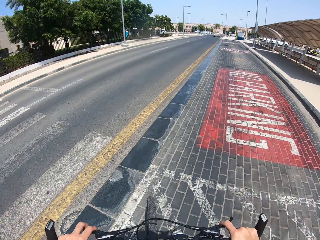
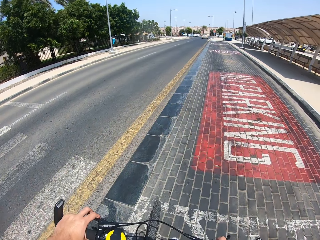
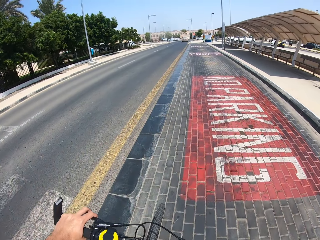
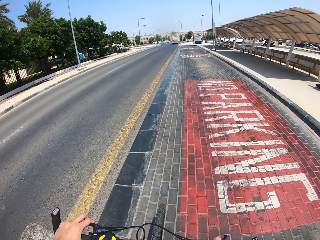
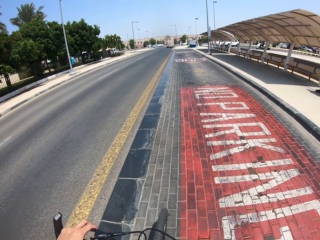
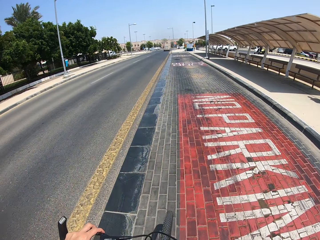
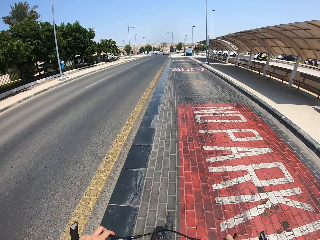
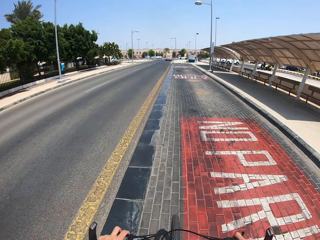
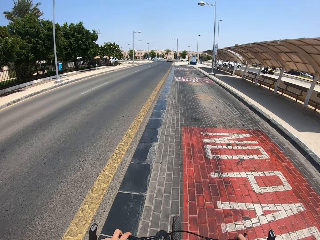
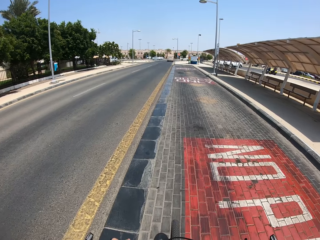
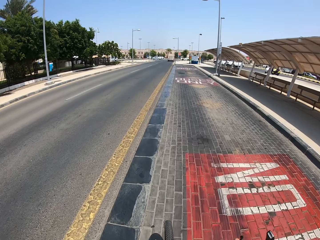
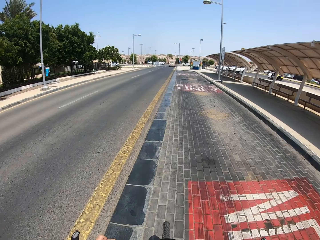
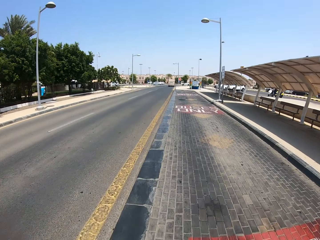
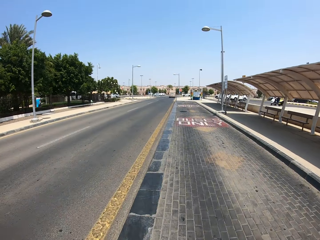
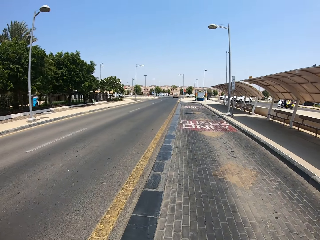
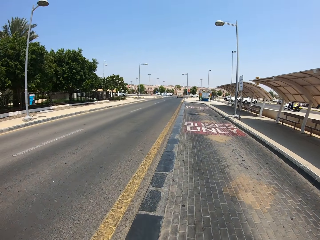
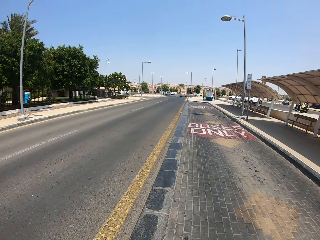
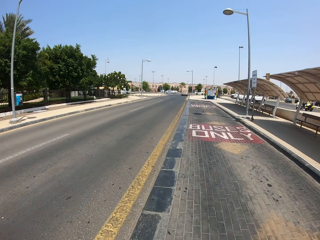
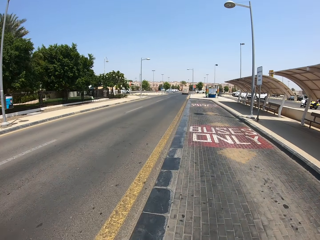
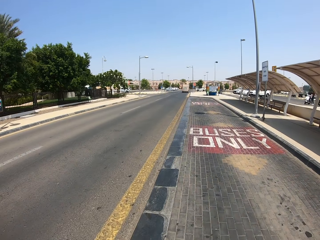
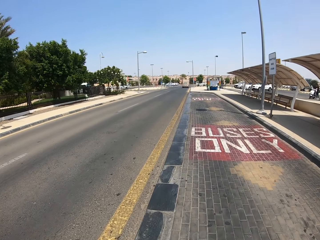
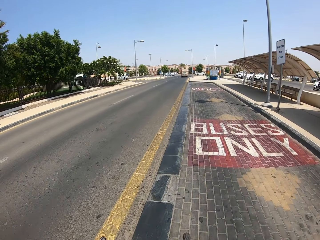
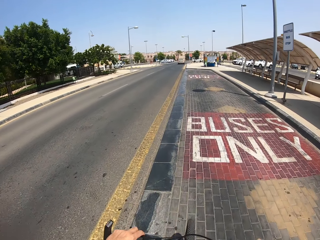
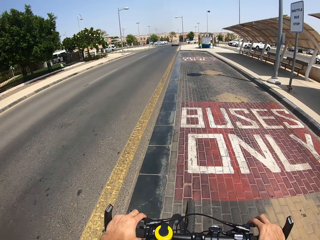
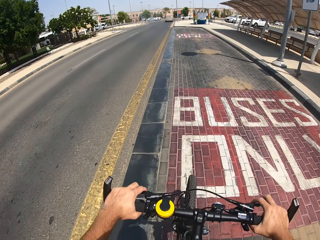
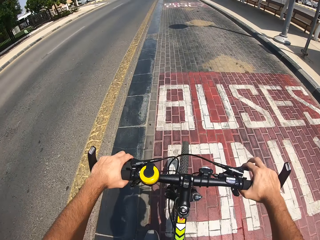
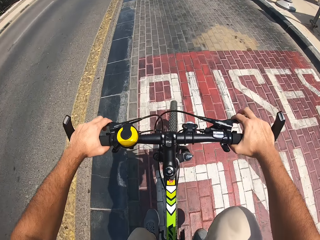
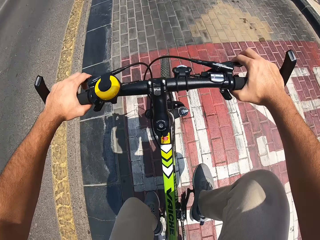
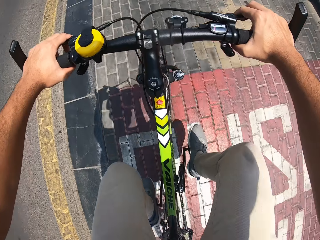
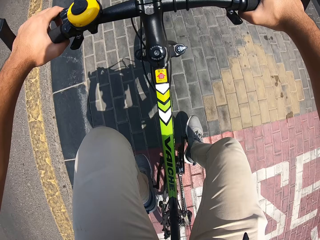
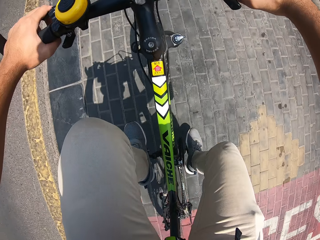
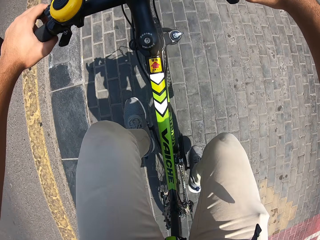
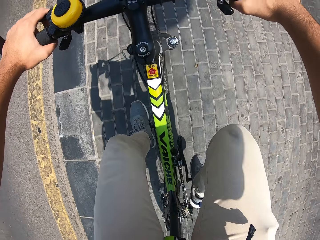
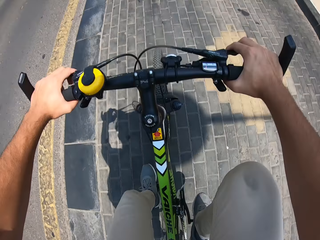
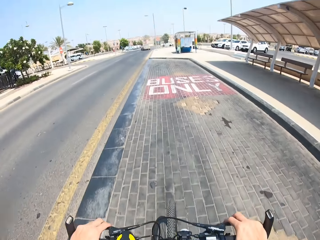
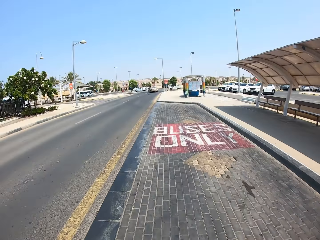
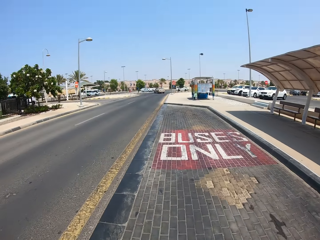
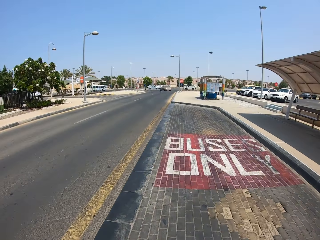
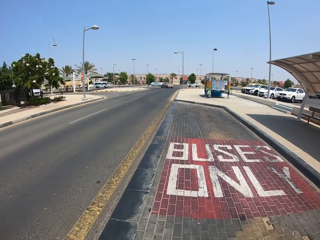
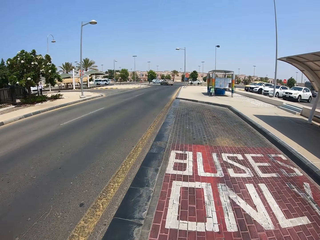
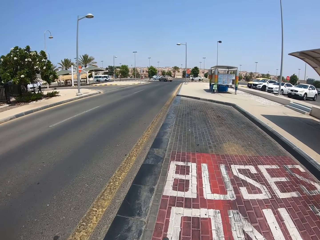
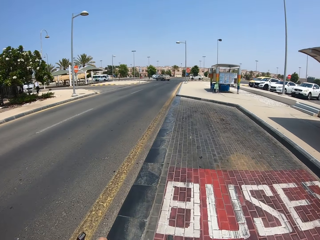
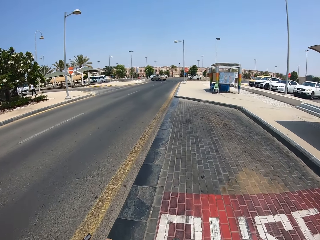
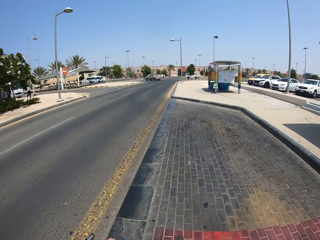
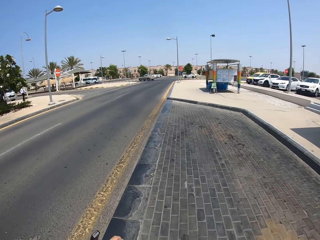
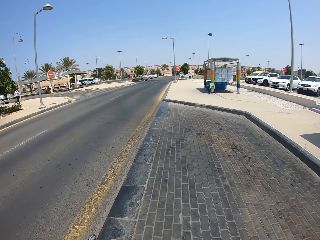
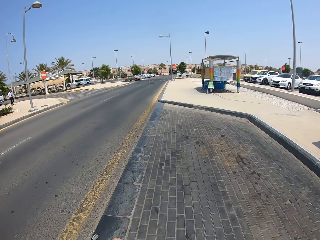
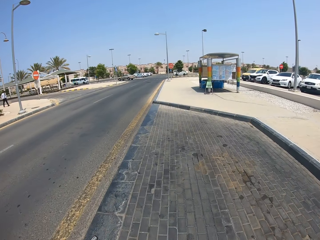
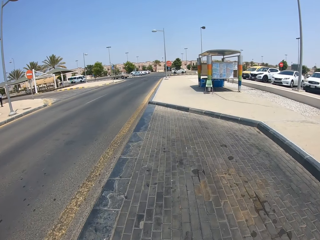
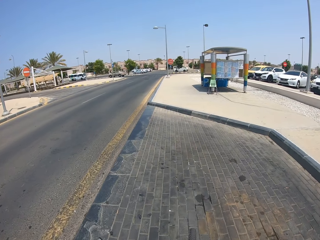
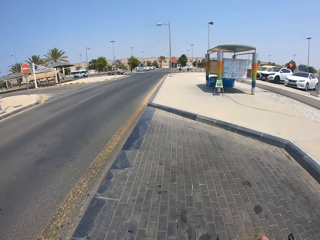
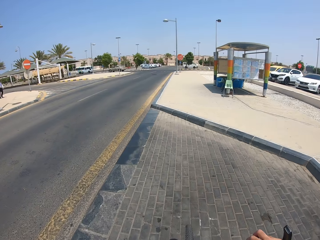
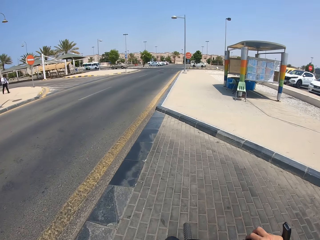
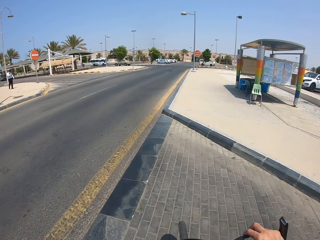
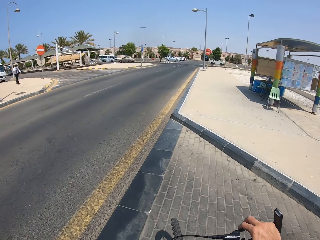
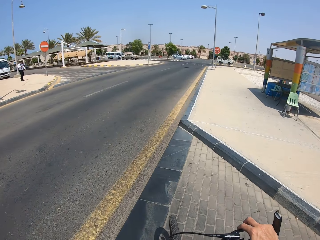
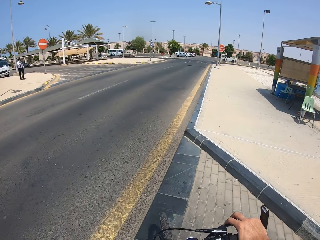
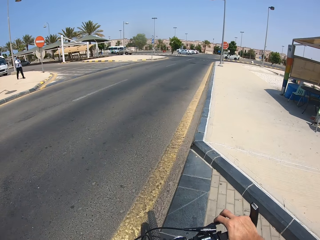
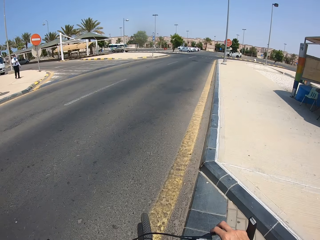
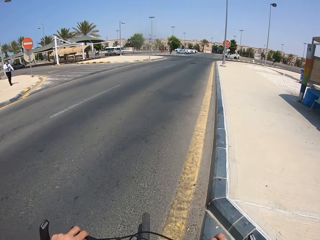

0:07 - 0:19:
The camera wearer cycles on the road.

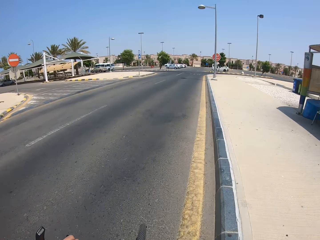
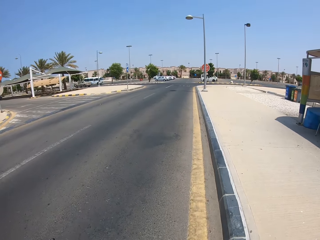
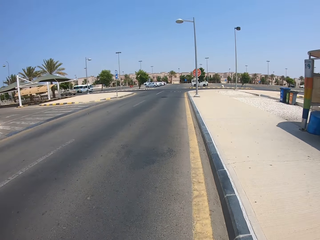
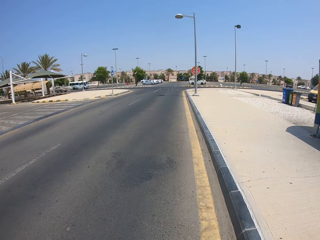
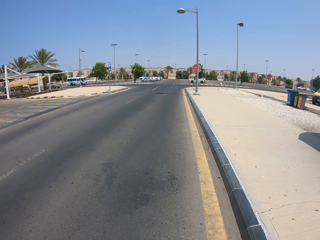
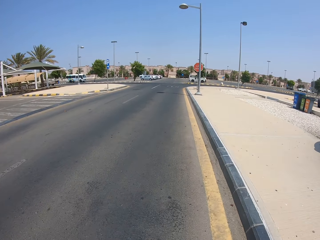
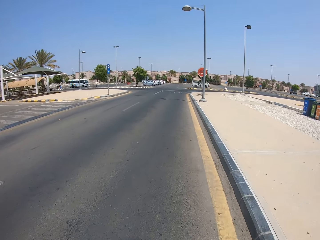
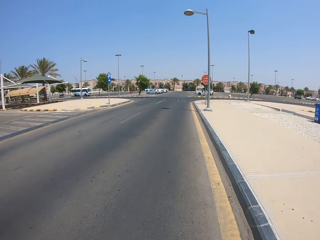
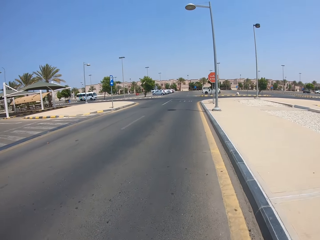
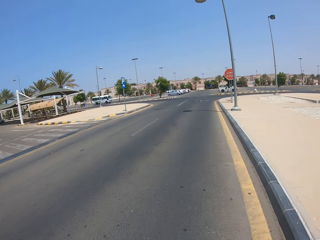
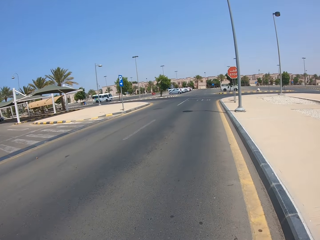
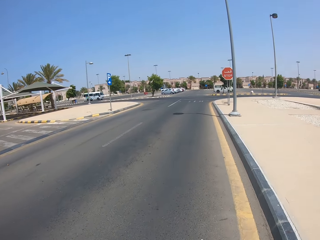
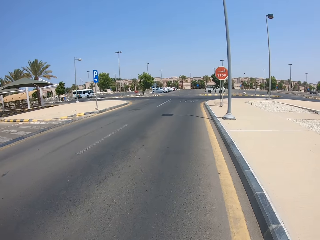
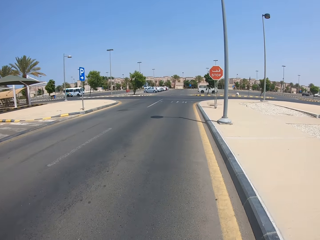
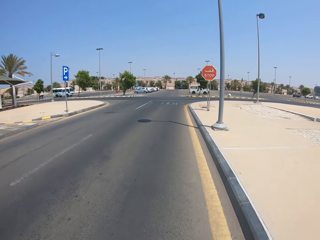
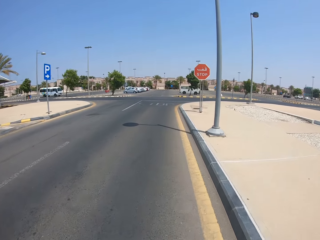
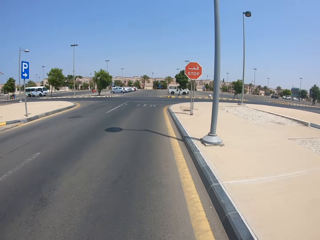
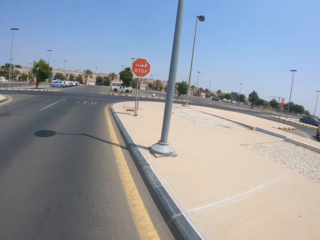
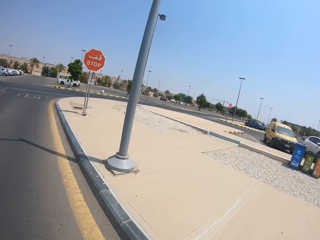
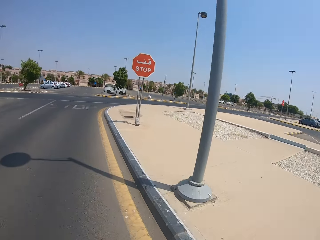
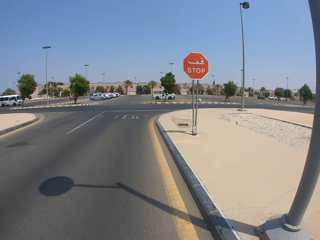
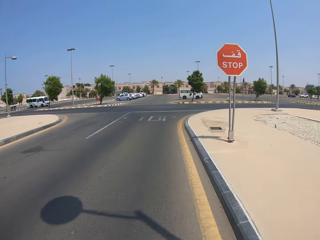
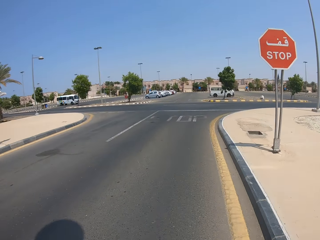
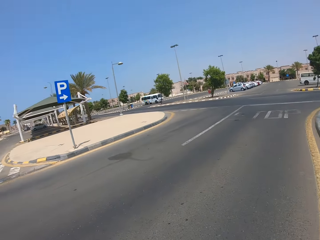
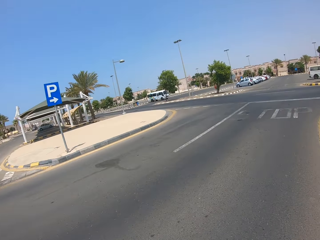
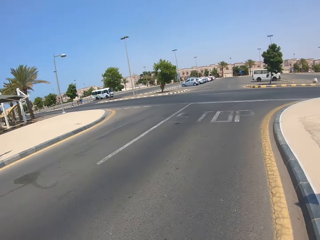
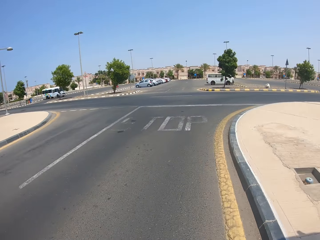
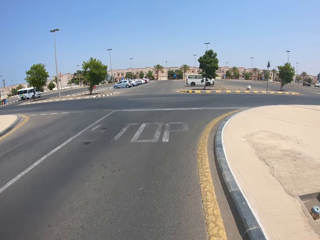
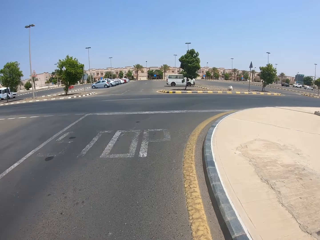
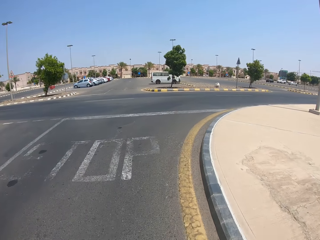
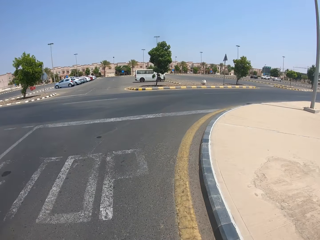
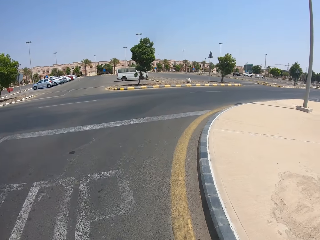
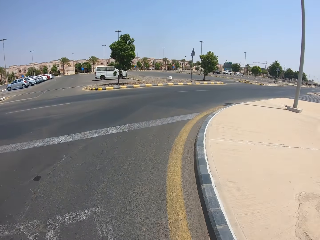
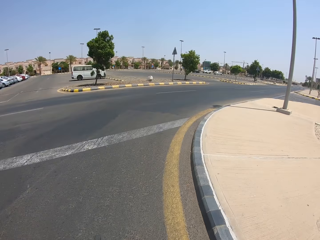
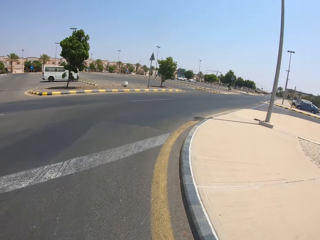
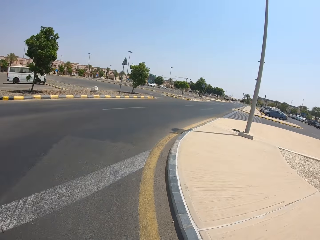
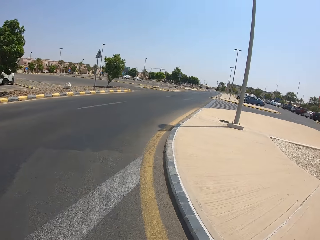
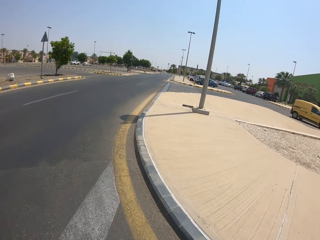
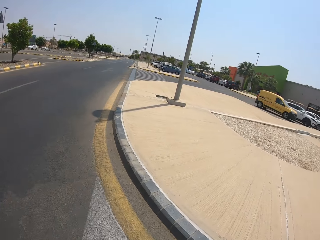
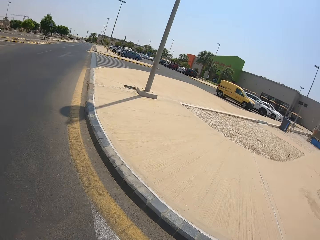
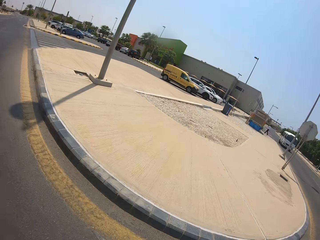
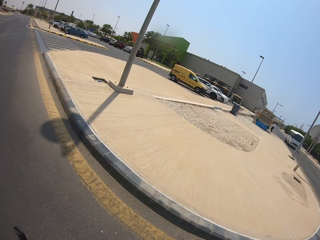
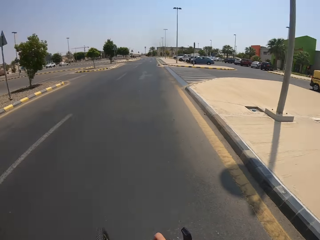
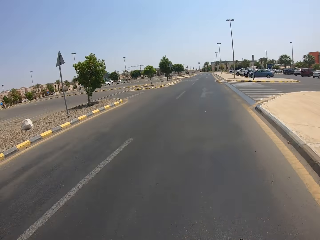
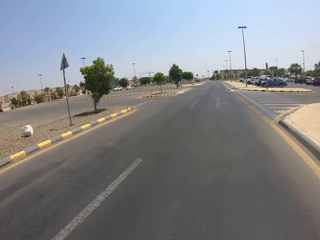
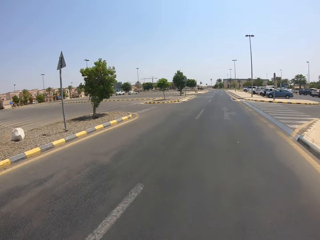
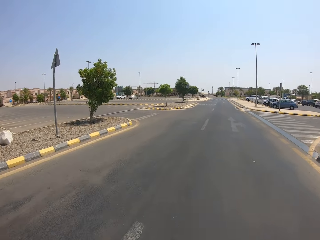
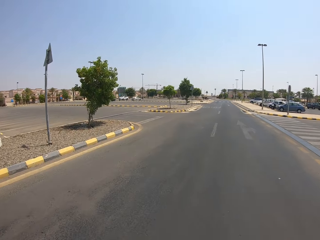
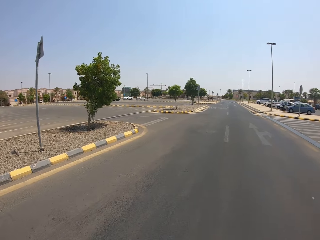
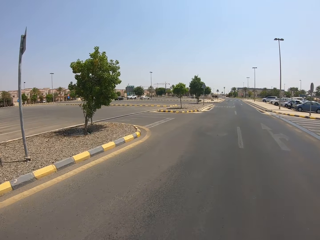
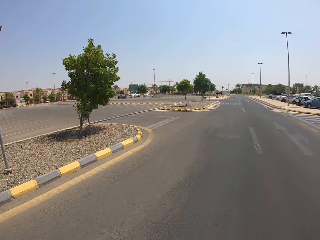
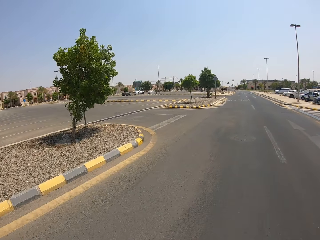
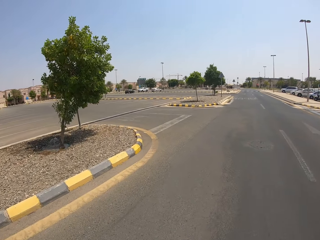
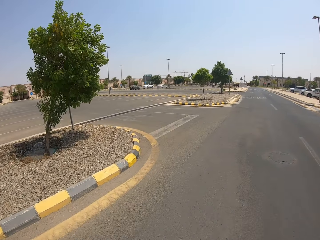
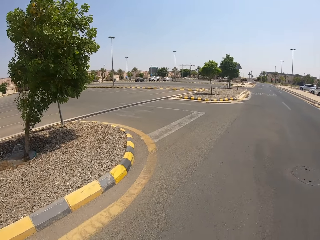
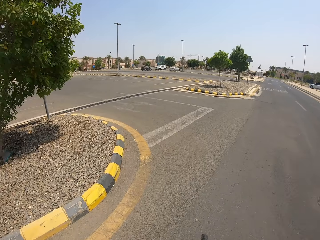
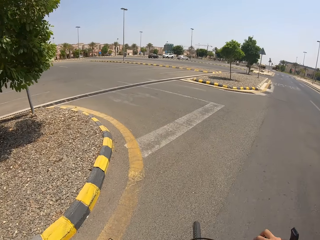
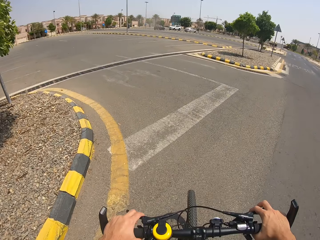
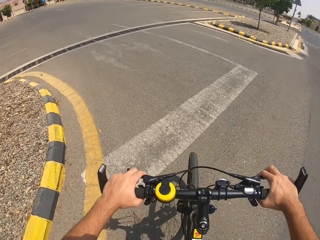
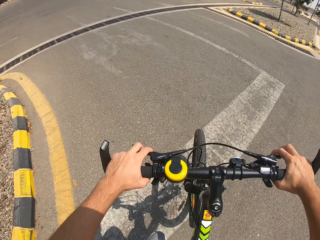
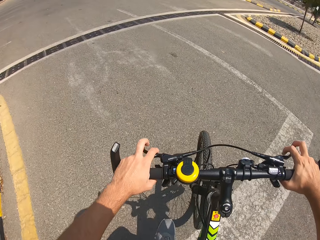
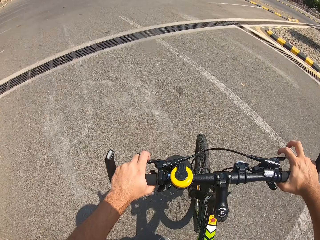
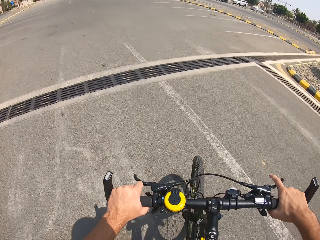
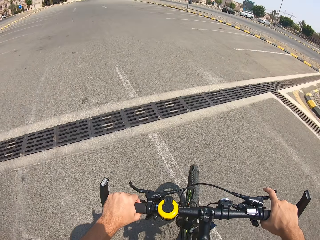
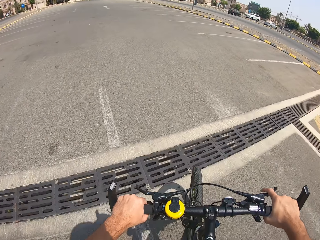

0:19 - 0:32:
The camera wearer makes a right turn. They make a left turn.
